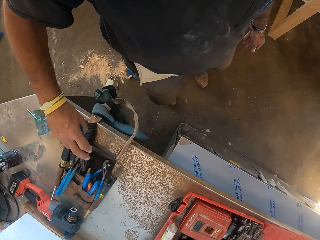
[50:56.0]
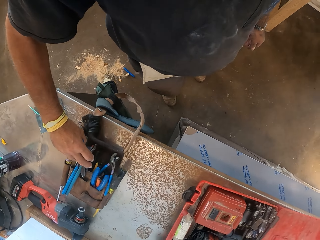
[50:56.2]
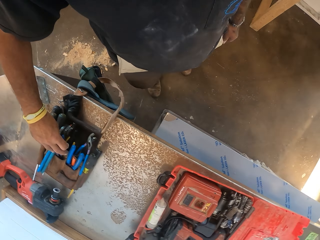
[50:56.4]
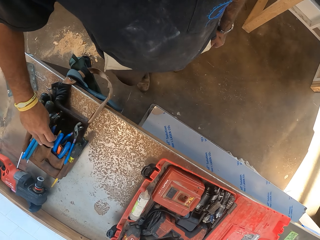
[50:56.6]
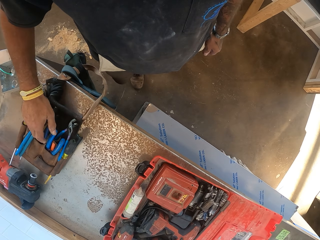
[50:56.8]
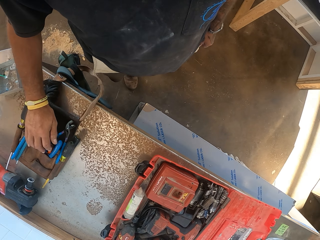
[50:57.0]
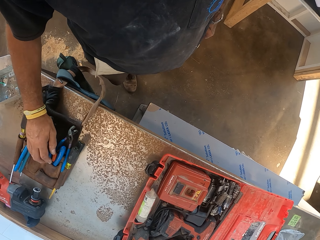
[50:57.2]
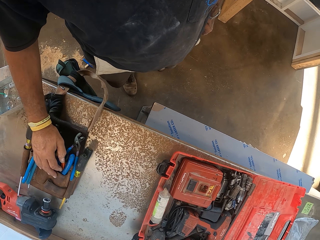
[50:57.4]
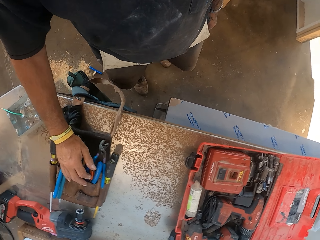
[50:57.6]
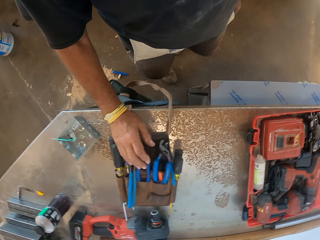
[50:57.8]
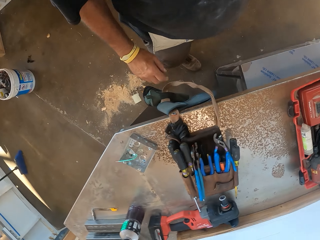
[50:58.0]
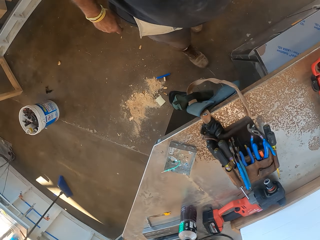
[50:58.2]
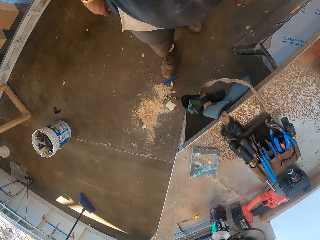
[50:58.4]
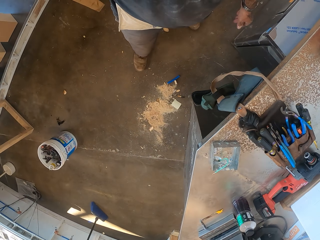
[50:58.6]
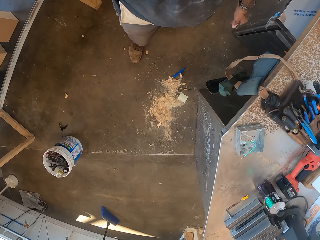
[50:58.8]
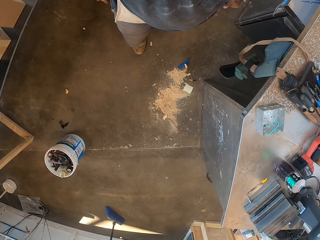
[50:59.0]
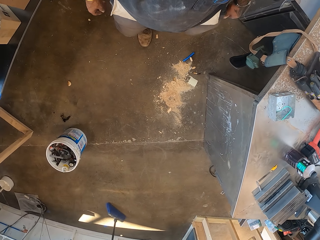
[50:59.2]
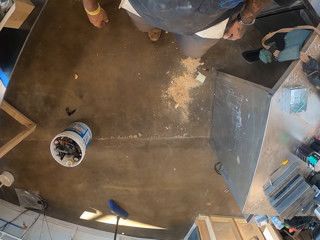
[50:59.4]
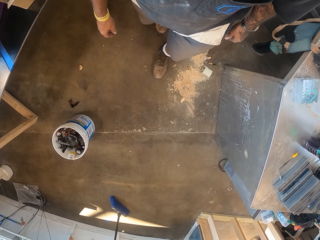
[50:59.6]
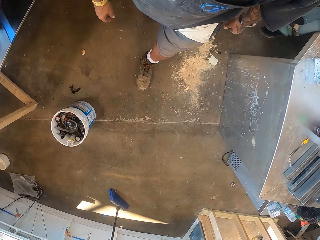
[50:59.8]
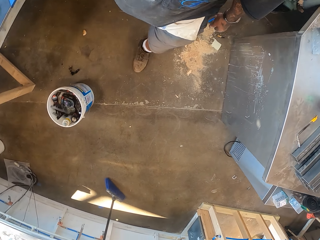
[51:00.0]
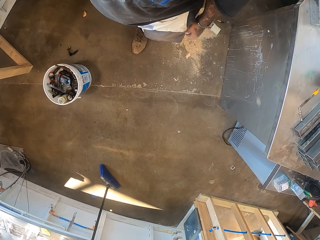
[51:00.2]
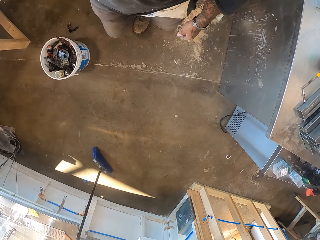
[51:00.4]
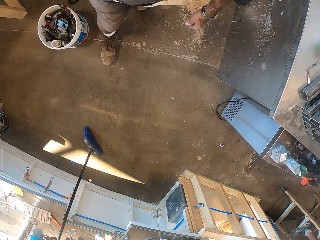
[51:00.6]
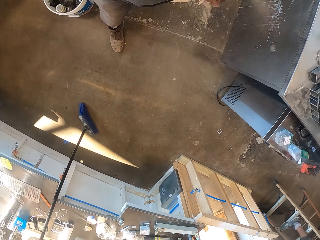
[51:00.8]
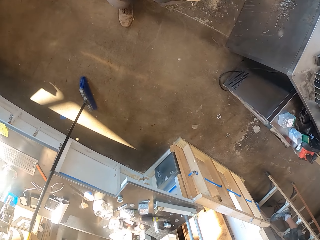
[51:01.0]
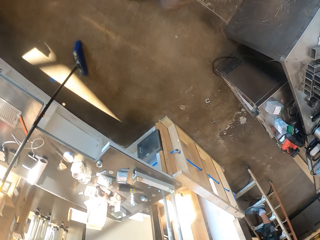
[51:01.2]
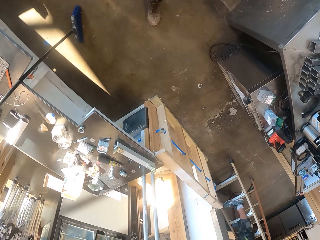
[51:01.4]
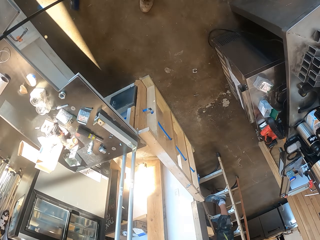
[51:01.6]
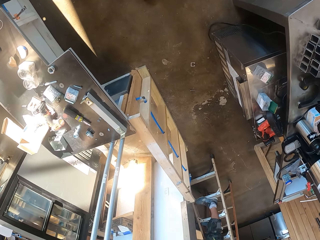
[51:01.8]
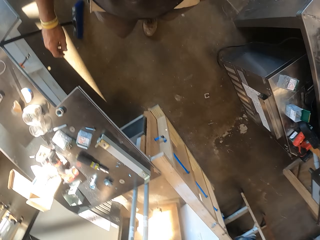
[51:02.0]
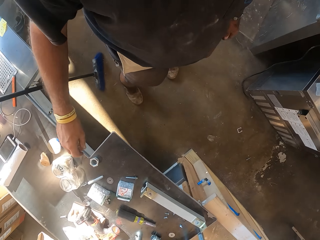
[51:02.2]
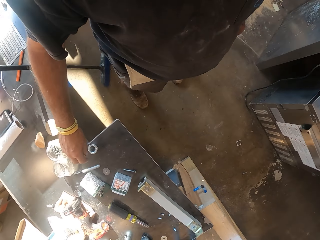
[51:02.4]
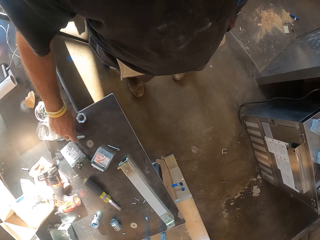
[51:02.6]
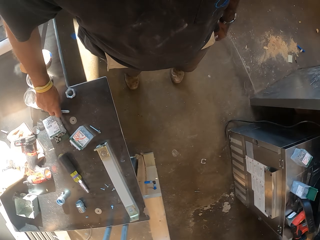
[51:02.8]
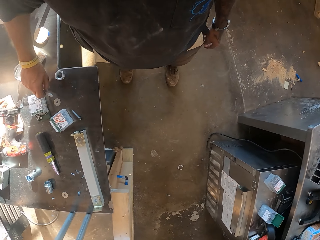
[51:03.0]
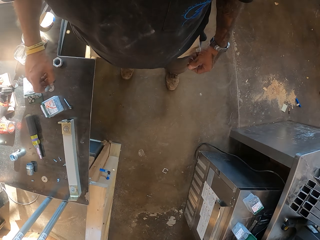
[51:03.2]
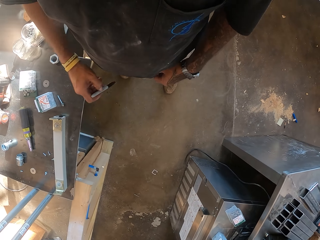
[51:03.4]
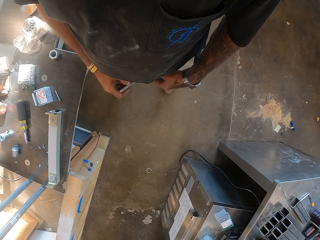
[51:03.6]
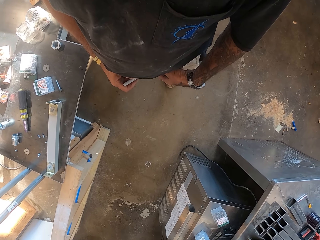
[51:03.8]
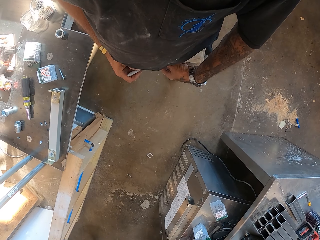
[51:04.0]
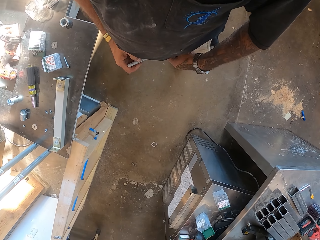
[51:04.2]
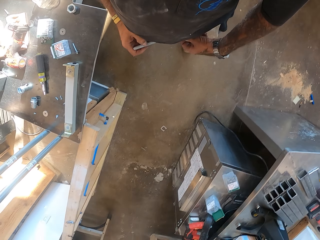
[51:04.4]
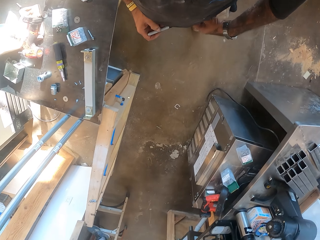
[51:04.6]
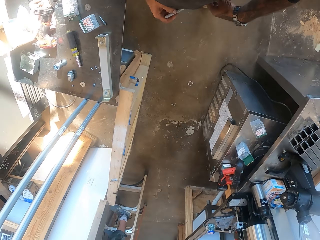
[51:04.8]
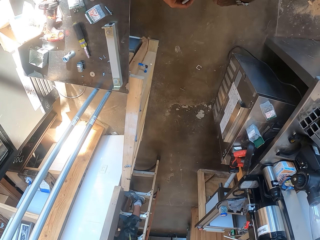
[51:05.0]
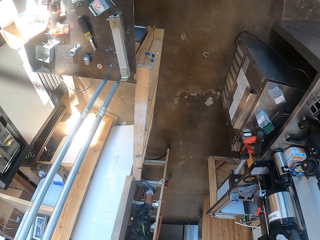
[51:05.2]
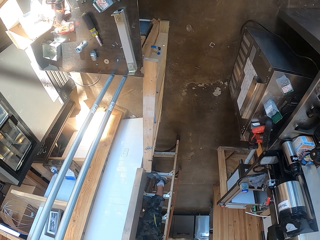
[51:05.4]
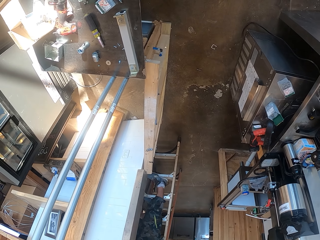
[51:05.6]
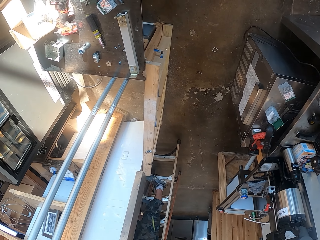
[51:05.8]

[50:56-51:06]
The camera wearer walks in the workshop. They put the pliers in the tool bag. They turn around. They walk in the workshop. They pick up a marker pen.

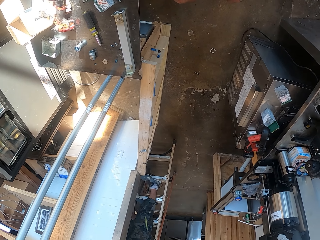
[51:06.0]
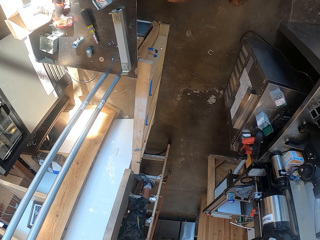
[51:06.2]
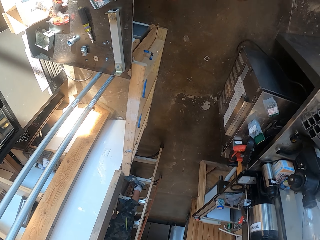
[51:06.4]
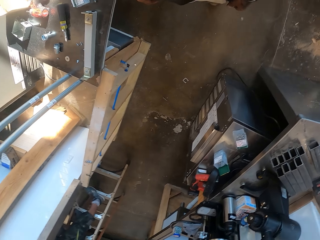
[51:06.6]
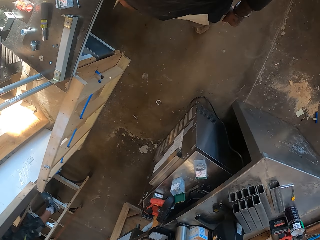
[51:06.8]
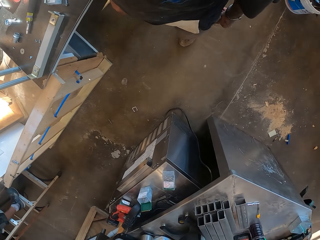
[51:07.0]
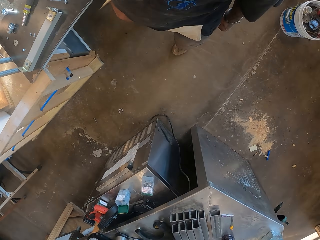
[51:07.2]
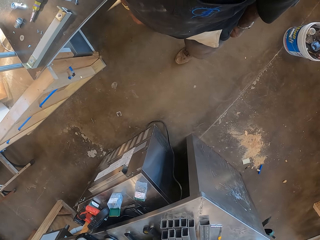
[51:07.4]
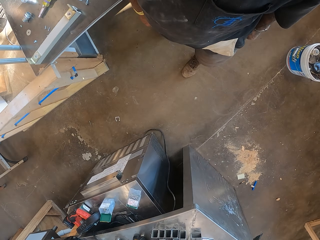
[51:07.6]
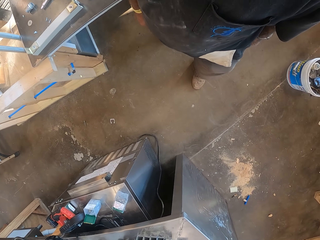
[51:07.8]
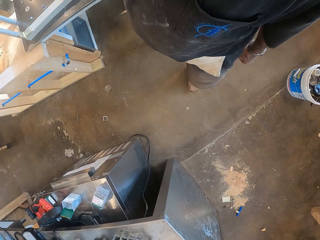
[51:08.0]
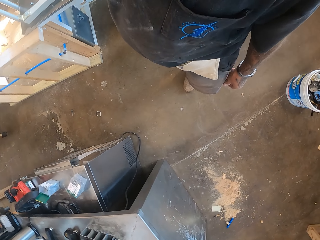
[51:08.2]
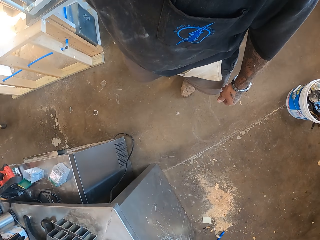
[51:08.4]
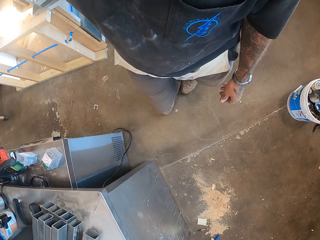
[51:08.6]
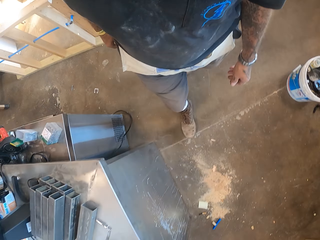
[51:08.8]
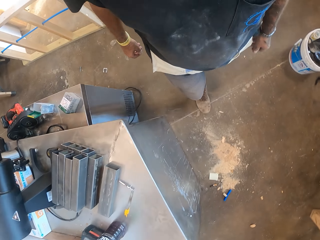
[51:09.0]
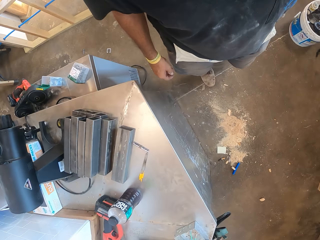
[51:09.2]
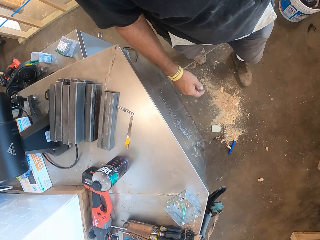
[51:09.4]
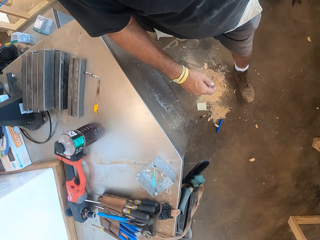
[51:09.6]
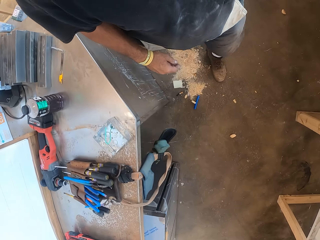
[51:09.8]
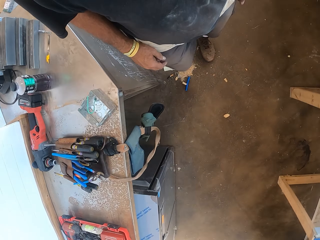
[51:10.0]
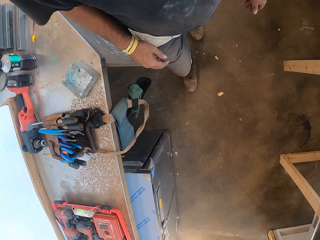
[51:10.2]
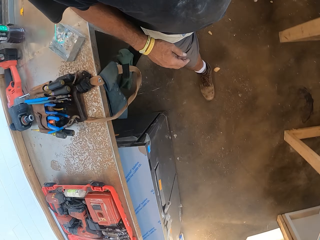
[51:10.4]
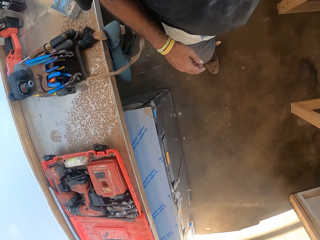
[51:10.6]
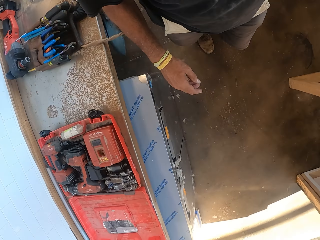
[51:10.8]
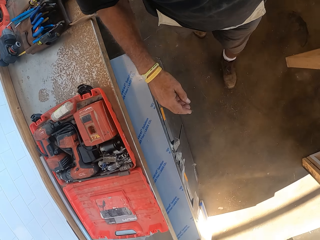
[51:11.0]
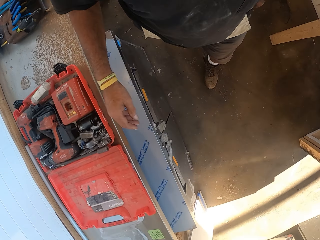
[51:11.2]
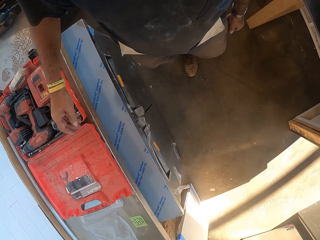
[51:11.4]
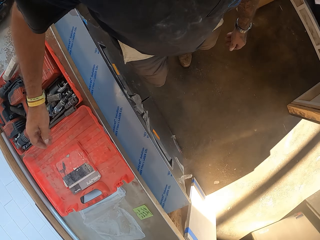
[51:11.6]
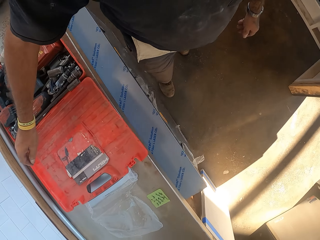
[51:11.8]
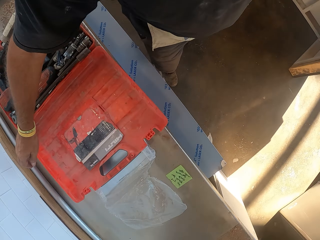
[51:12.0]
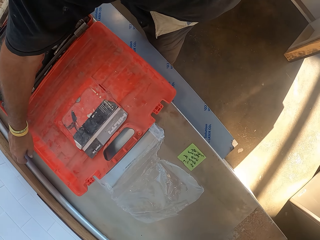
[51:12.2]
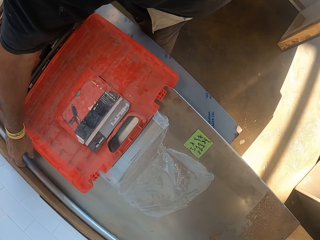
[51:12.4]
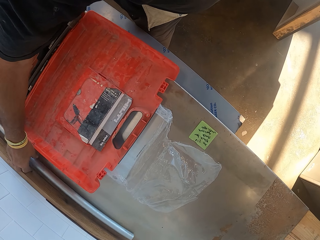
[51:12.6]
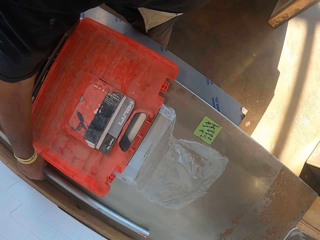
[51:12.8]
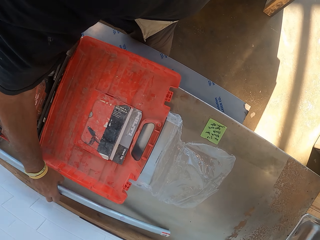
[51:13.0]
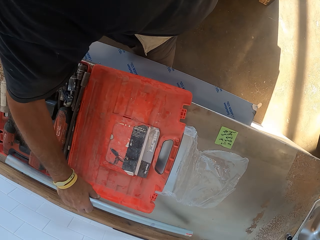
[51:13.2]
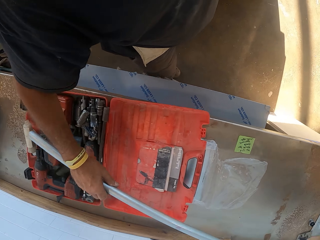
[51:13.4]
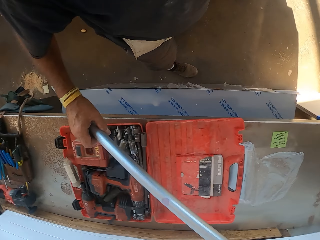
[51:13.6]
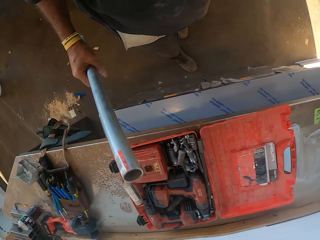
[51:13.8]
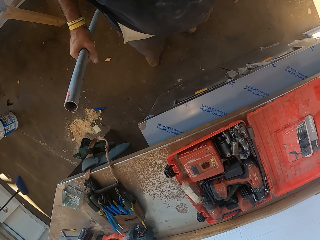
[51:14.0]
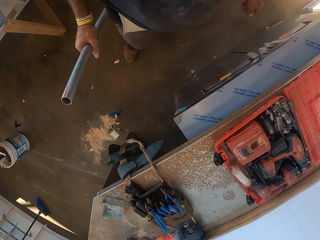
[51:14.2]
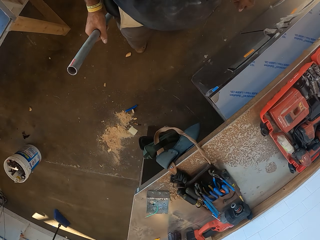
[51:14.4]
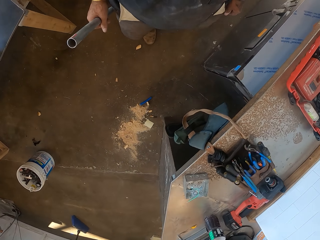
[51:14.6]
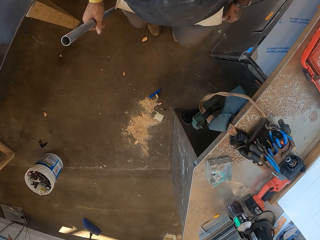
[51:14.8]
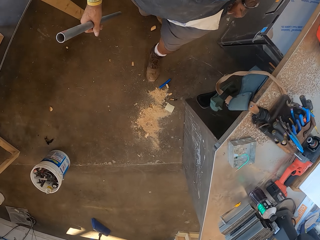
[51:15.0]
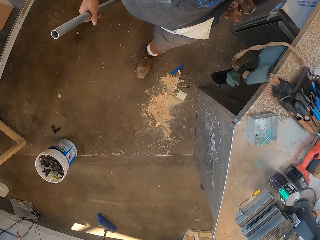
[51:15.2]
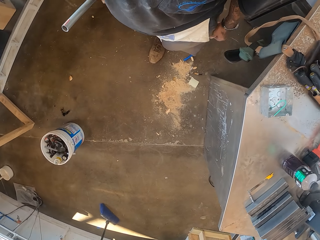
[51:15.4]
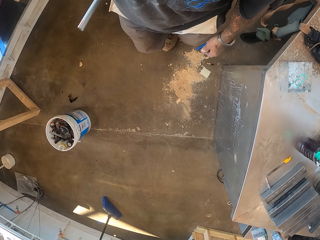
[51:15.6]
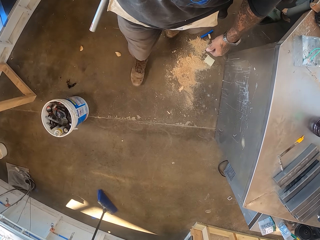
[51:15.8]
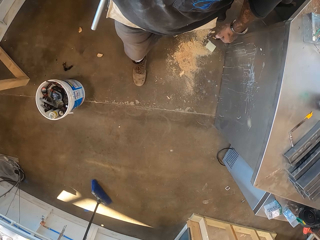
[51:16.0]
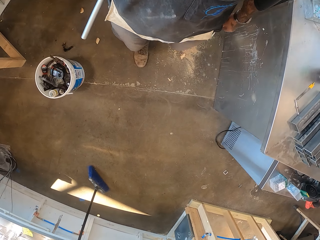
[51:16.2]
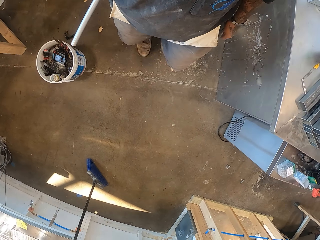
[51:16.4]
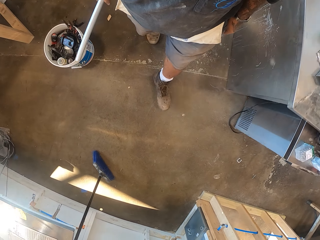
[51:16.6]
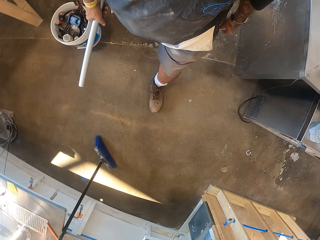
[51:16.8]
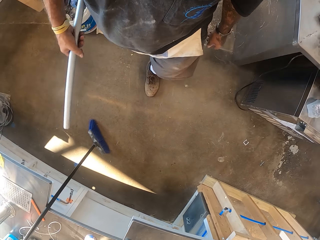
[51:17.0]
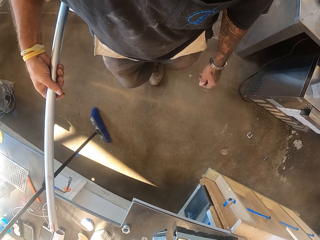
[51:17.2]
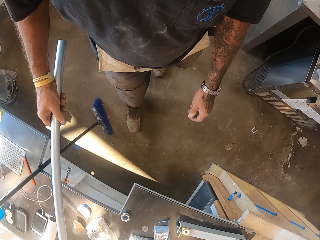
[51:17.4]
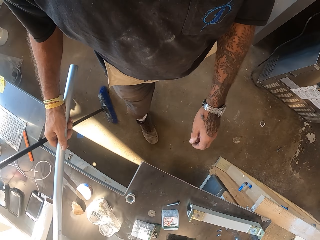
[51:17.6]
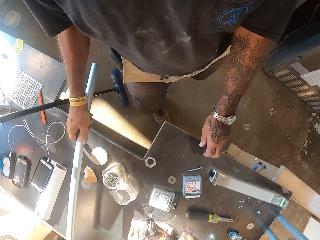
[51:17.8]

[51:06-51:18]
The camera wearer looks around. They turn around. They walk in the workshop. They pick up a metal rod. They turn around. They walk in the workshop.
